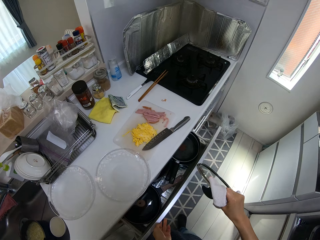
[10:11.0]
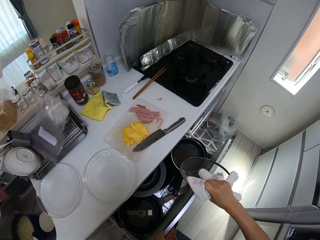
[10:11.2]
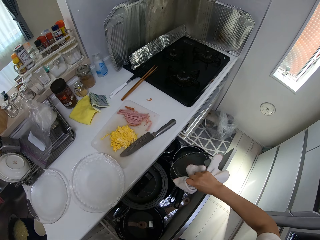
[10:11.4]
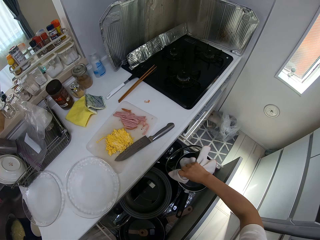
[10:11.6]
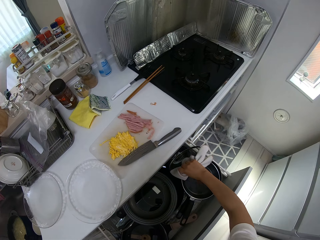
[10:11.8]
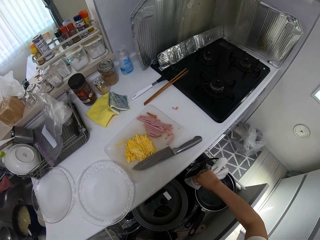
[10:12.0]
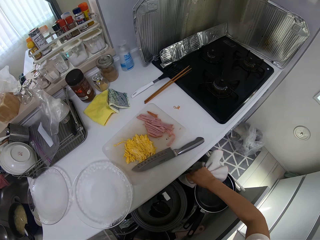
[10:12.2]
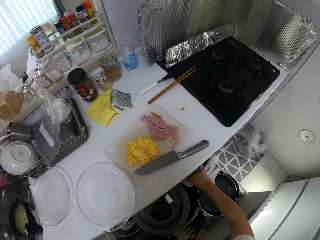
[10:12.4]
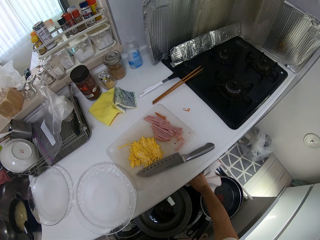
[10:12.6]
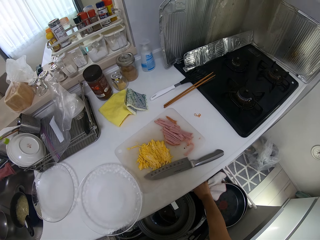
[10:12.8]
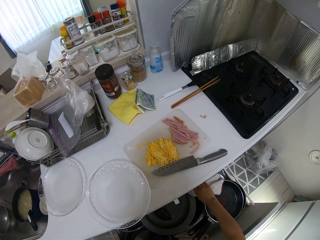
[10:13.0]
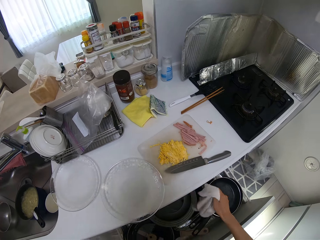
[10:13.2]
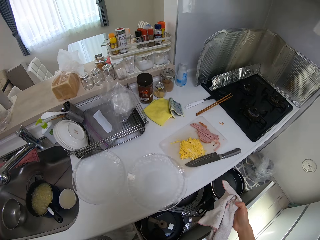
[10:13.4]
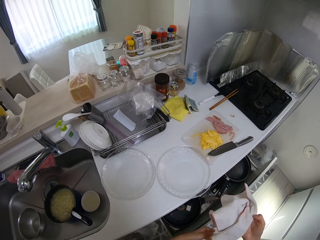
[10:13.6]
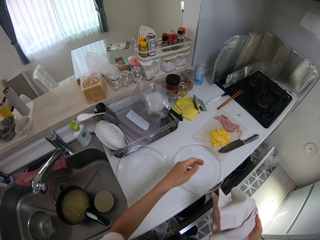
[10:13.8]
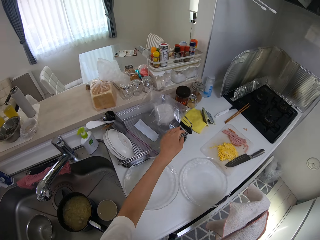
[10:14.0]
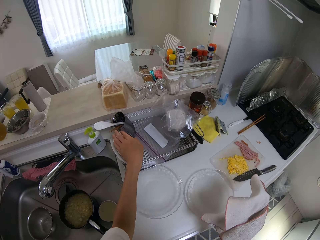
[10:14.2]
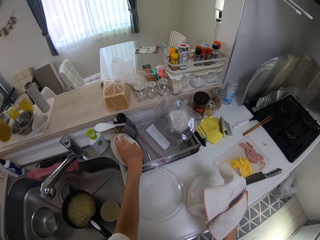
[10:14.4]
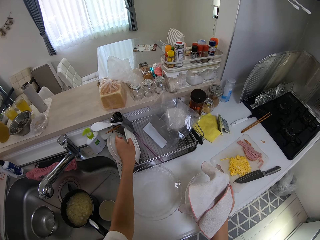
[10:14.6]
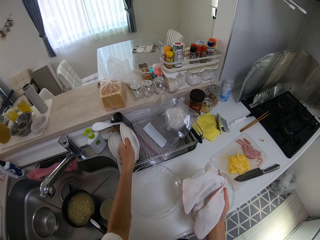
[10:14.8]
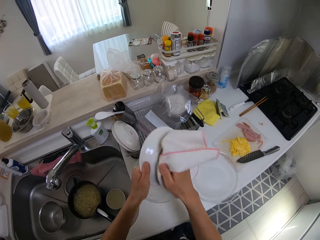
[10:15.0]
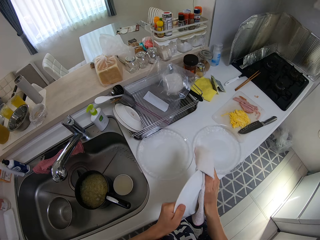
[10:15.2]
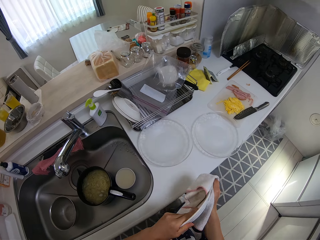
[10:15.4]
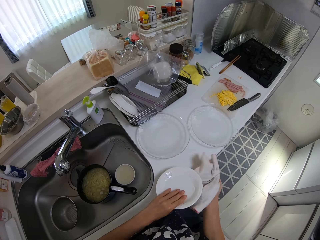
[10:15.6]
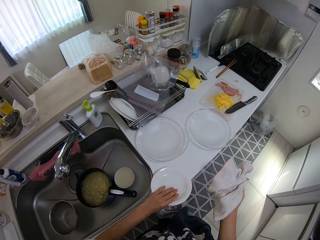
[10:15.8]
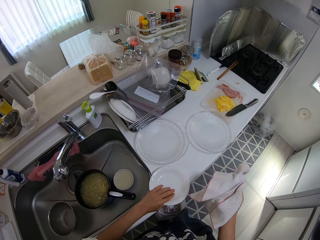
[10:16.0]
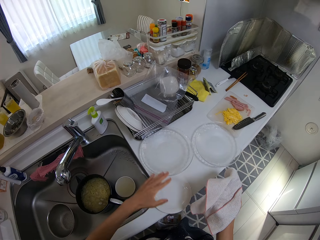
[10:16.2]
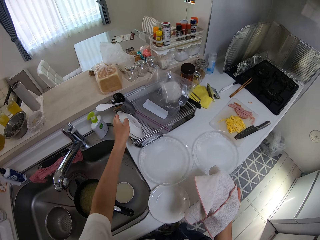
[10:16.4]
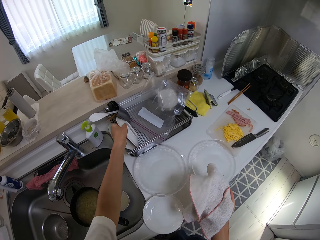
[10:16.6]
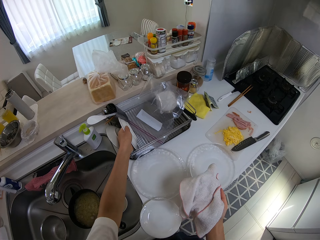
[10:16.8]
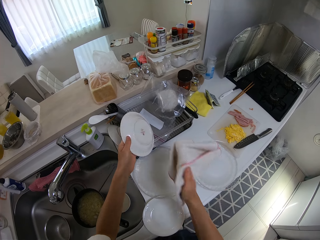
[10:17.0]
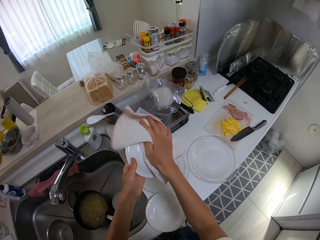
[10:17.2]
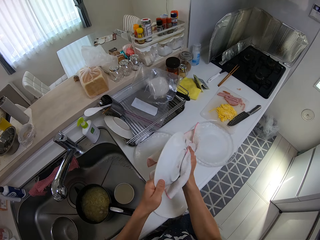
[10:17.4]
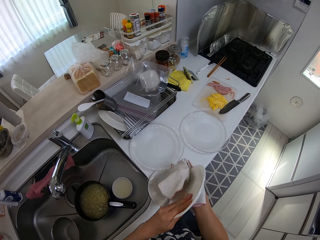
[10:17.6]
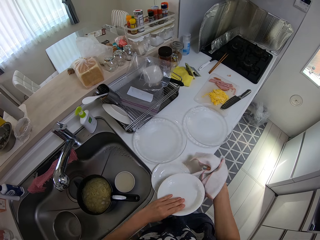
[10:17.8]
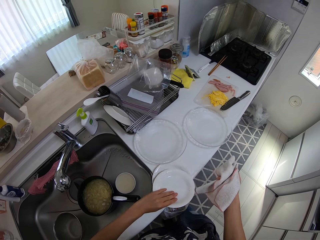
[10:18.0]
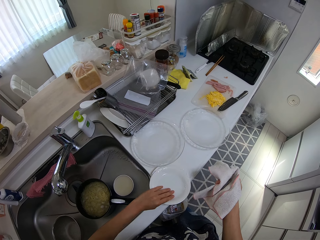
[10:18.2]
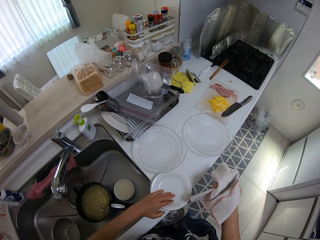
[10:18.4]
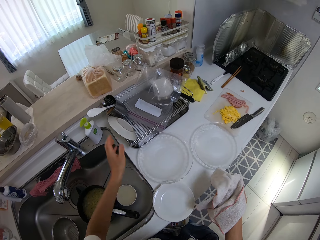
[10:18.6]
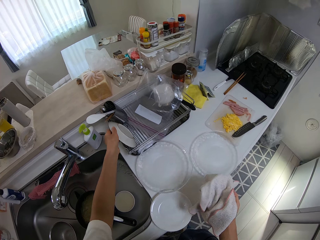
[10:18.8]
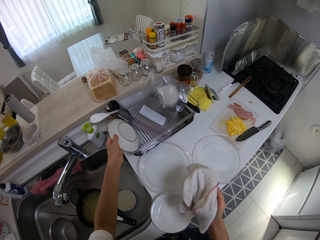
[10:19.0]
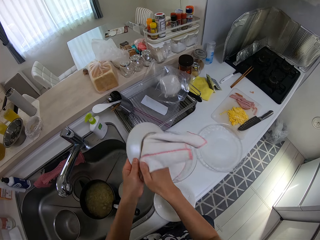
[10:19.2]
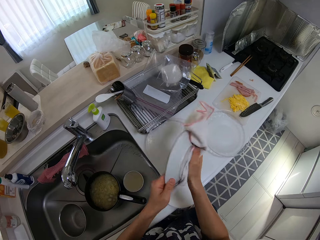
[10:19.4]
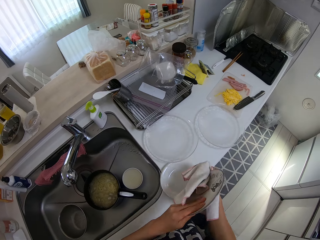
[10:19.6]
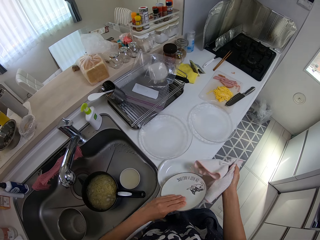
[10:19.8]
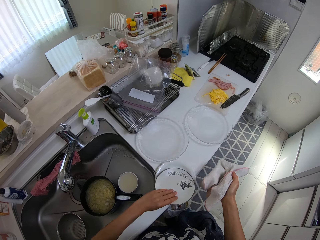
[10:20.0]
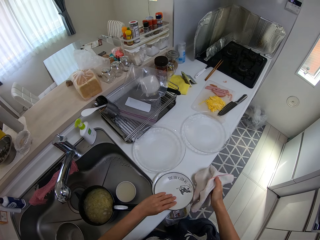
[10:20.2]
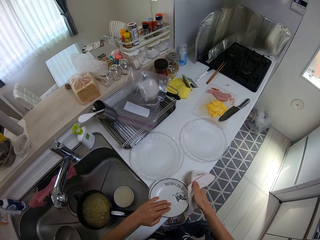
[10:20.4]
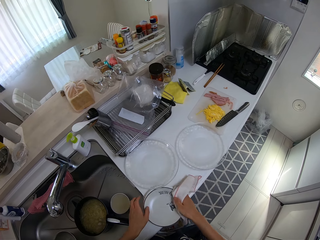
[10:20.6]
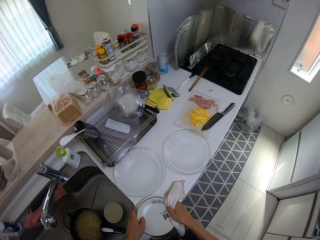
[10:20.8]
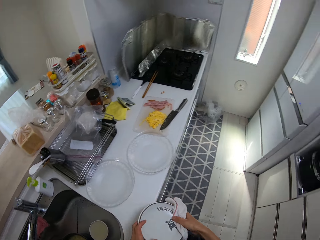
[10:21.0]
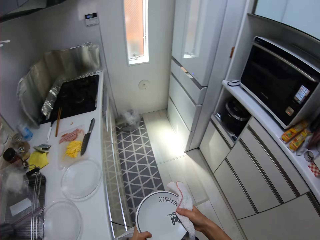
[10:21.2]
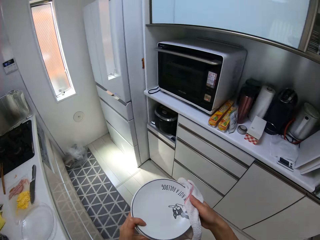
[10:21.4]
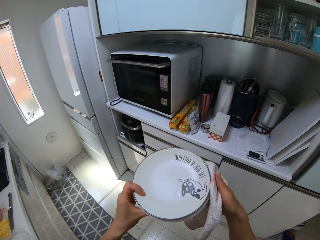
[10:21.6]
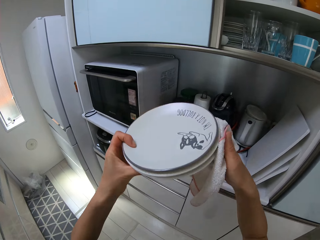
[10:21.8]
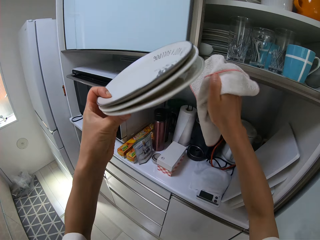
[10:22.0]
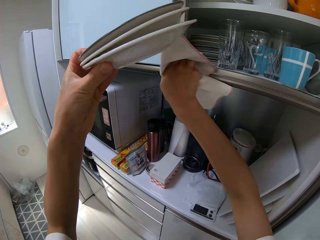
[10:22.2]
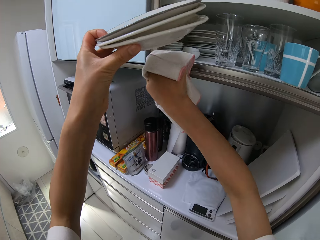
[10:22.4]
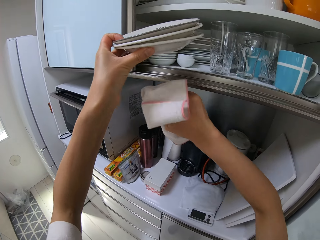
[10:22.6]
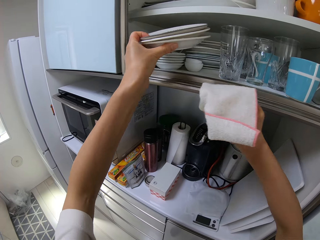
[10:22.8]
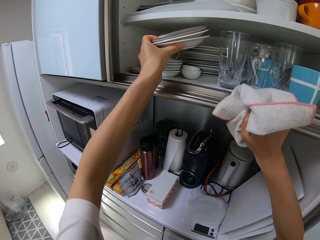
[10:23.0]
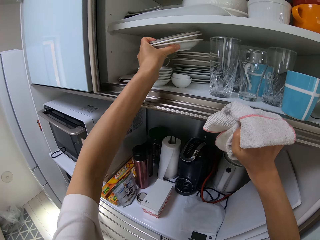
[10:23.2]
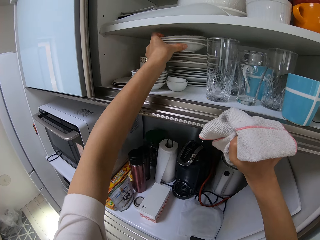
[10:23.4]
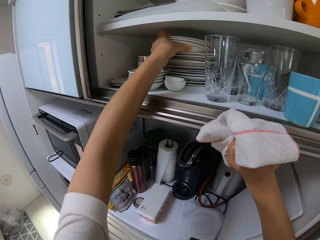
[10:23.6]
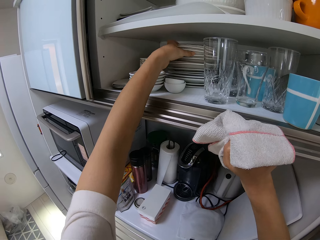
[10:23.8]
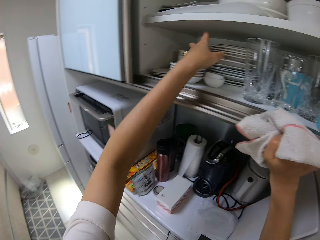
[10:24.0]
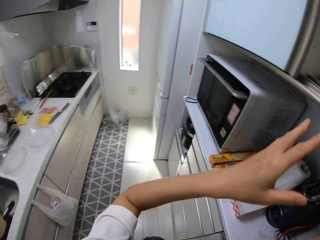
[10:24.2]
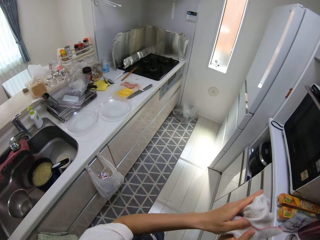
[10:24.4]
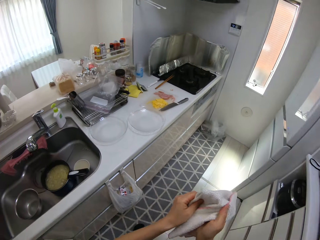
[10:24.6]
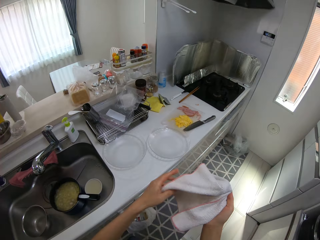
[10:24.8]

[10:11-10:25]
The camera wearer pulls out the drawer in the kitchen. She drops the lid in the drawer. She shuts the drawer. She picks a plate on the rack on the cabinet with her left hand. She wipes the plate with the piece of cloth. She drops the plate on the cabinet. She picks a plate on the rack on the cabinet with her left hand. She wipes the plate with the piece of cloth. She drops the plate on the plate on the cabinet. She picks a plate on the rack on the cabinet with her left hand. She wipes the plate with the piece of cloth. She drops the plate on the plates on the cabinet. She picks the plates on the cabinet with both hands. She lifts the plates and pushes the cabinet door. She drops the plates in the cupboard.

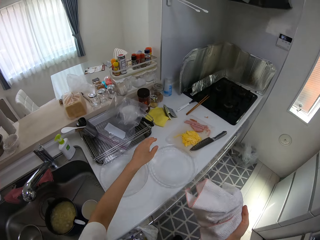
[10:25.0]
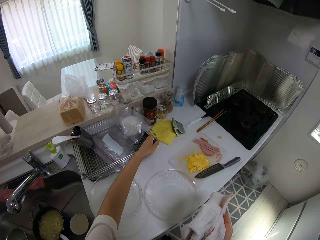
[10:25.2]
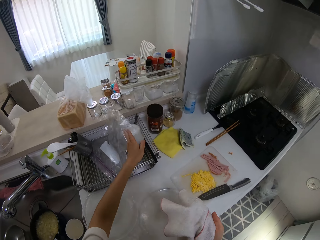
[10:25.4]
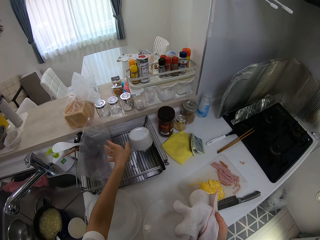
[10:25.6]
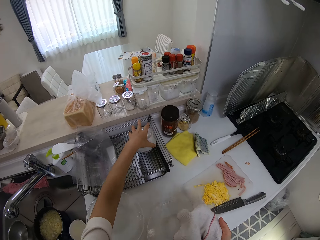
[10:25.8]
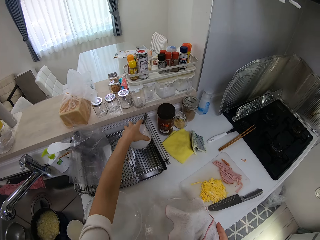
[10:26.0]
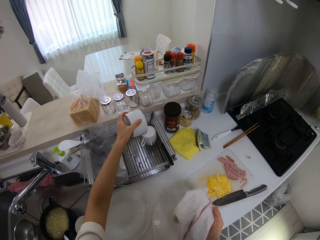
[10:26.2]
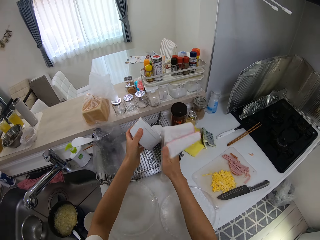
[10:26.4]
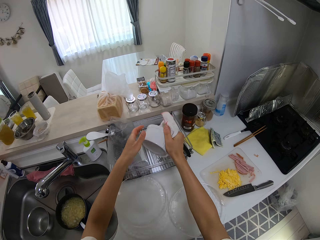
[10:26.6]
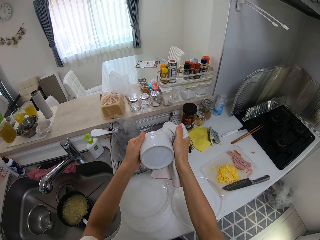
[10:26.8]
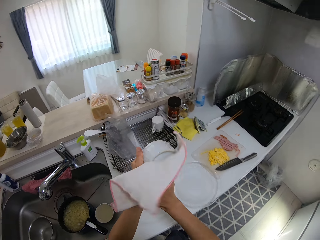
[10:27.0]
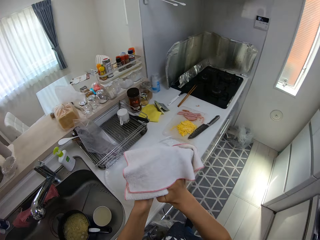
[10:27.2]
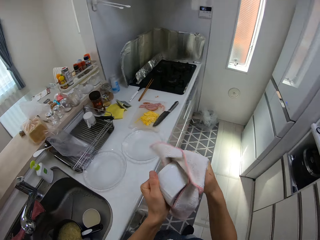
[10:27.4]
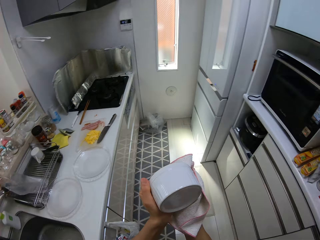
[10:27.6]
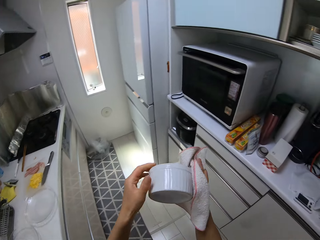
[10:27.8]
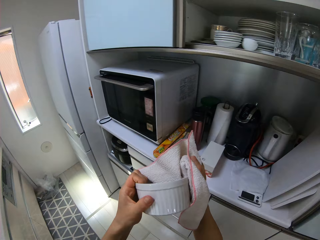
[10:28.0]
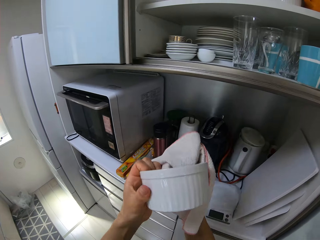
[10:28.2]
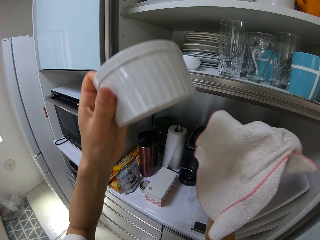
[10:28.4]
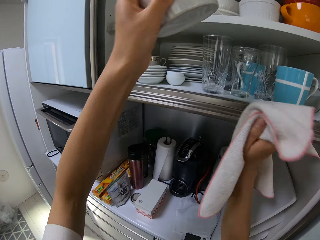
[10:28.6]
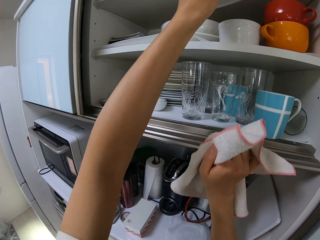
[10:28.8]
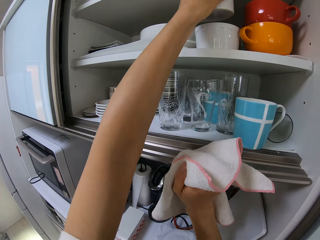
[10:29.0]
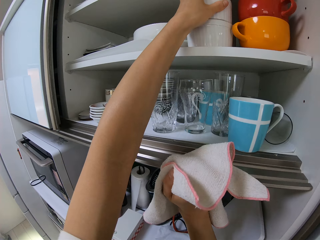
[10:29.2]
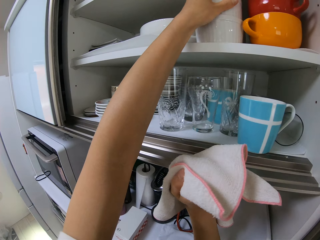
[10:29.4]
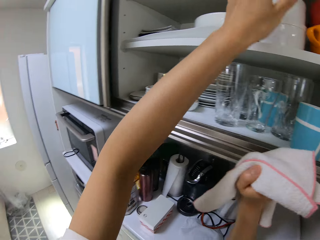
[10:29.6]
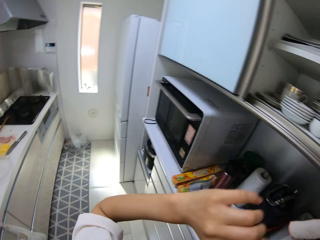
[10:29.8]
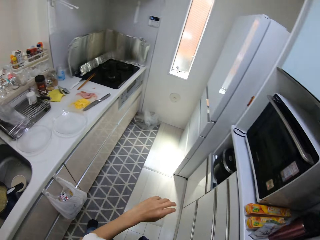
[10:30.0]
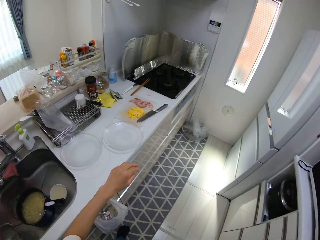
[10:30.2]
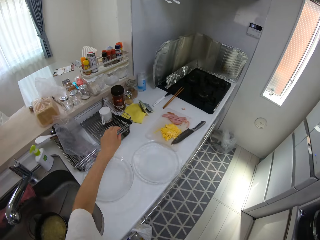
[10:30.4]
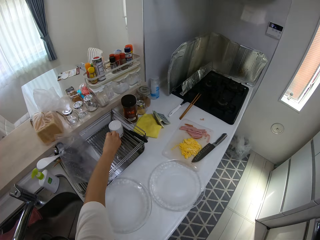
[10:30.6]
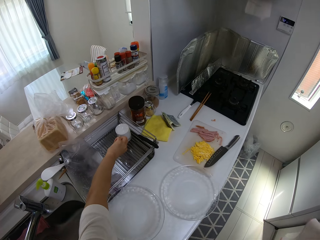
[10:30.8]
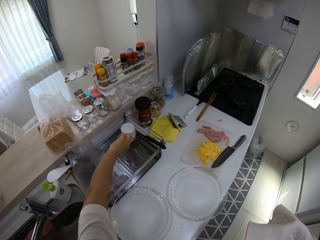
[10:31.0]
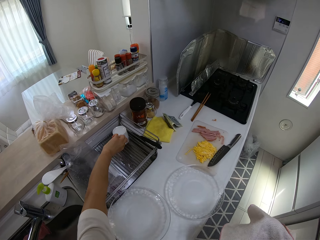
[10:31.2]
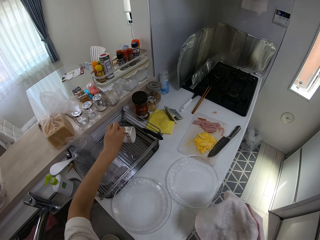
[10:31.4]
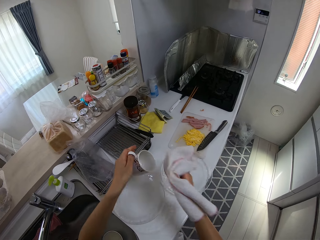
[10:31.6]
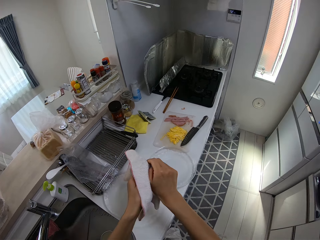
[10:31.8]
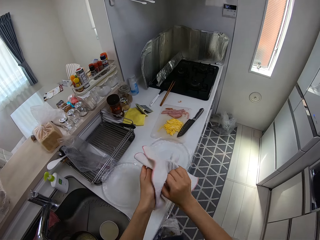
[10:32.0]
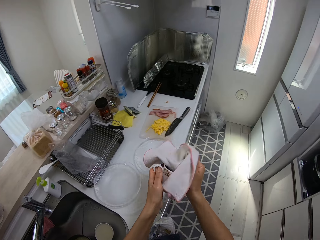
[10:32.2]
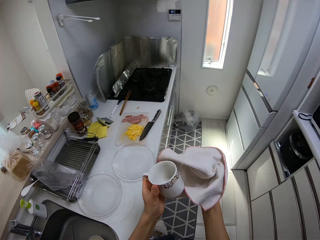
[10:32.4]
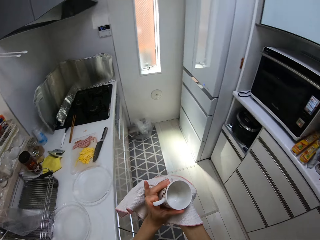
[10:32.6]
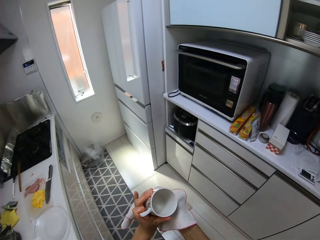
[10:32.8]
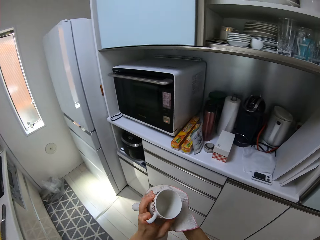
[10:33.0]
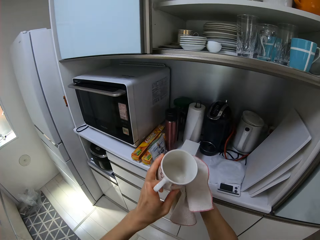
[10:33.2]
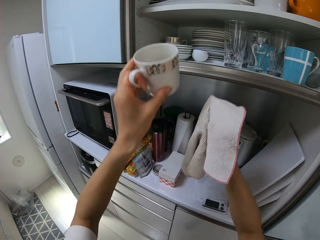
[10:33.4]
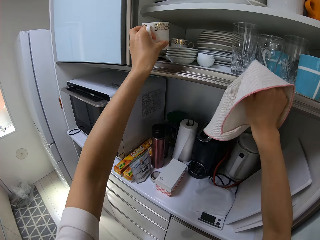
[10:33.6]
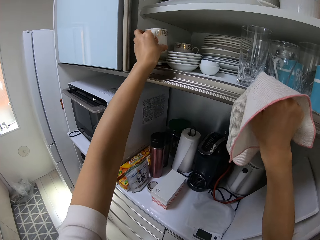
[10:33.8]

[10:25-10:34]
The camera wearer walks around the kitchen. She pushes a grip seal bag aside. She picks a plate or bowl on the rack on the cabinet with her left hand. She wipes the plate with the piece of cloth. She walks around the kitchen. She lifts the bowl. She drops the plates on a bowl in the cupboard. She walks around the kitchen. She picks a cup on the rack on the cabinet with her left hand. She wipes the cup with the piece of cloth. She walks around the kitchen.
